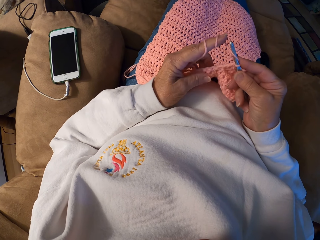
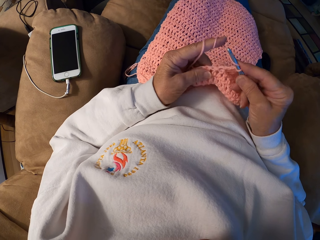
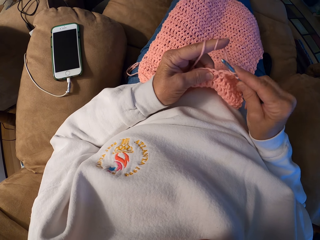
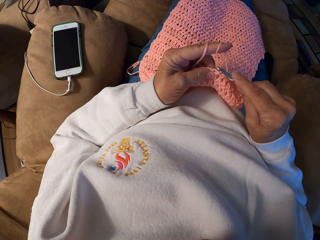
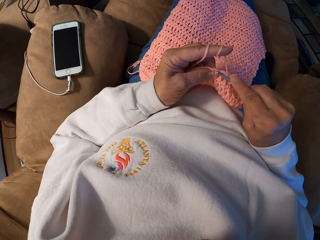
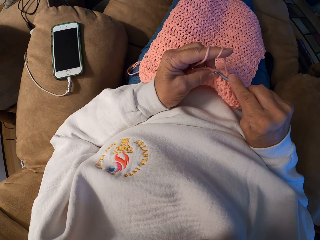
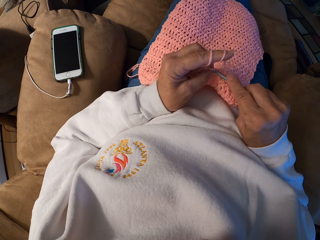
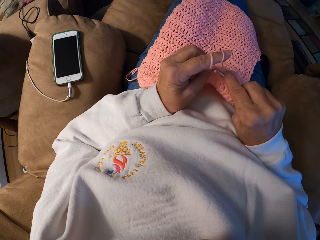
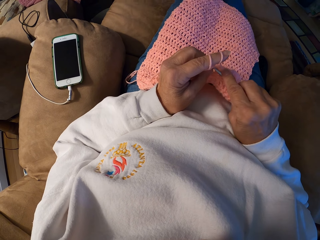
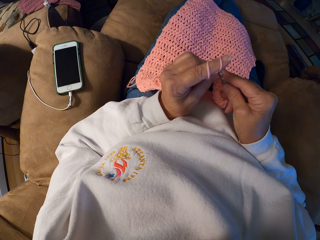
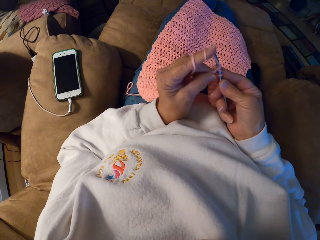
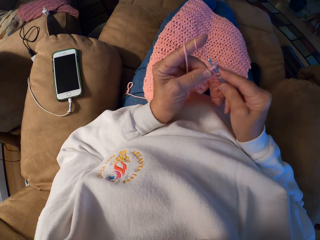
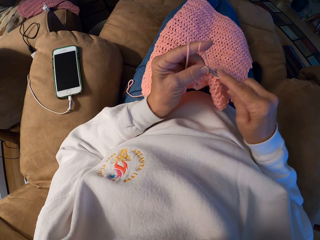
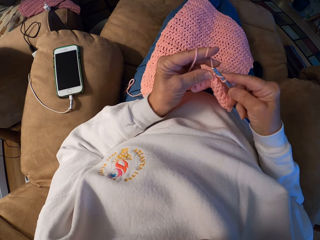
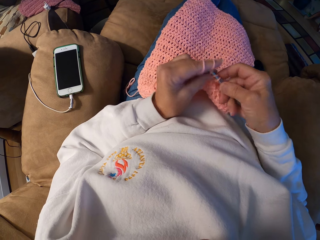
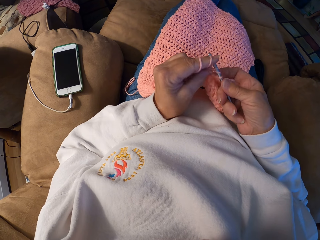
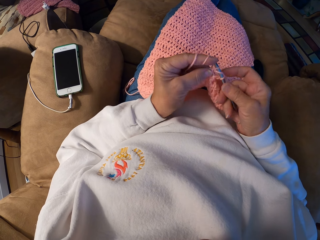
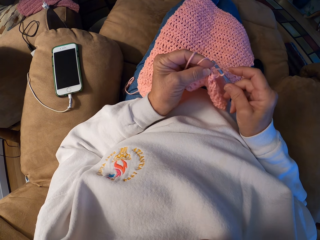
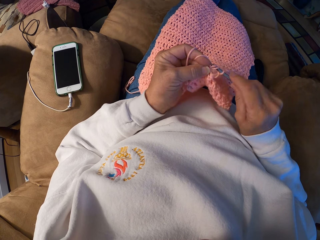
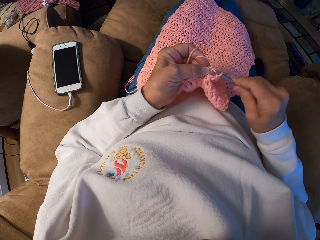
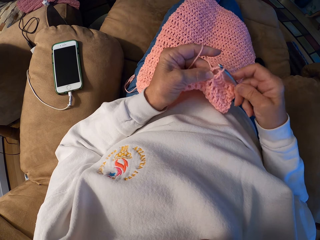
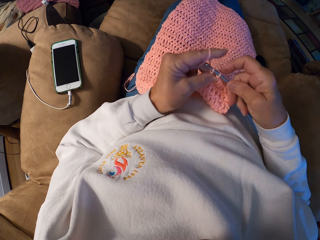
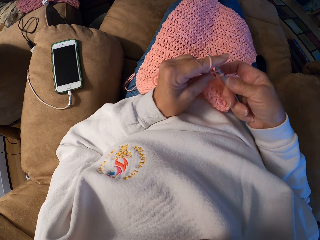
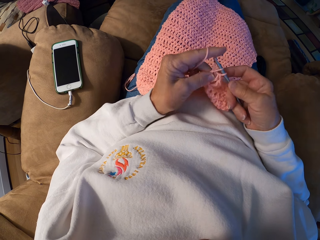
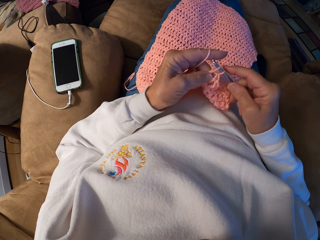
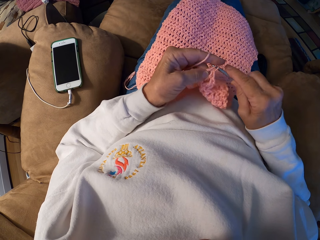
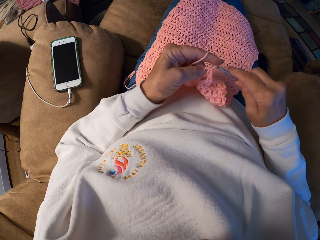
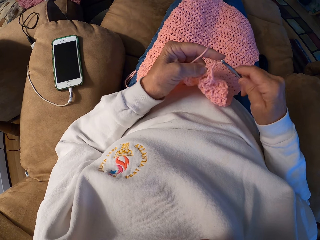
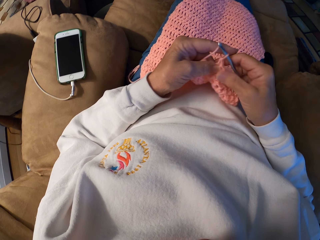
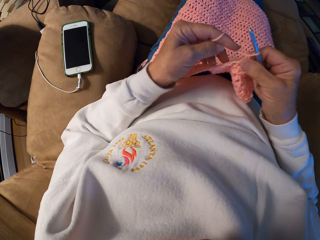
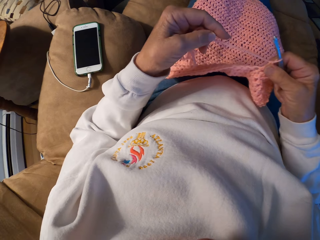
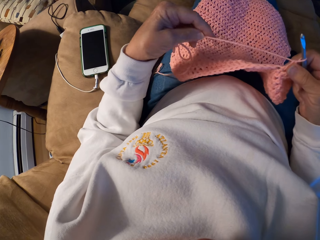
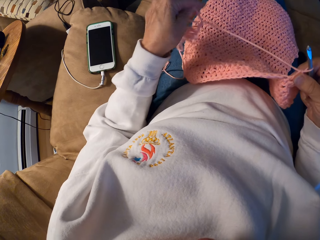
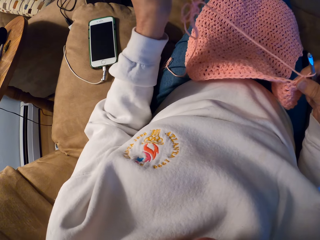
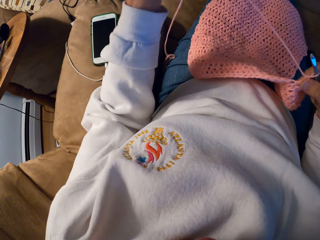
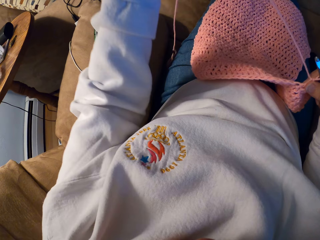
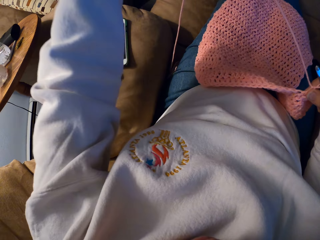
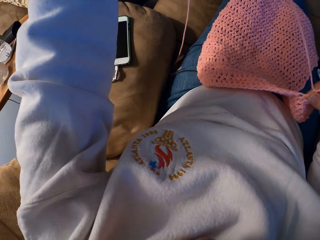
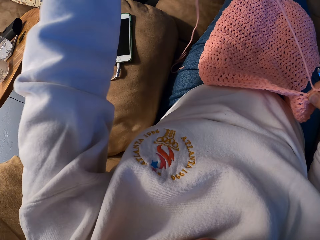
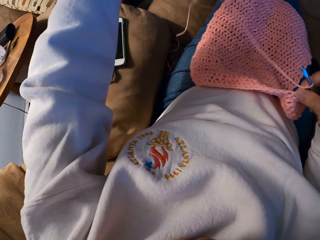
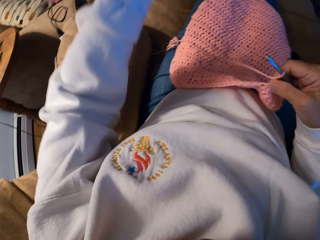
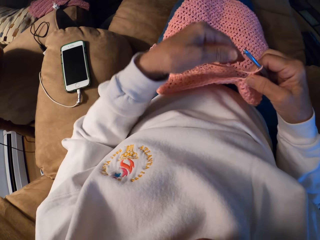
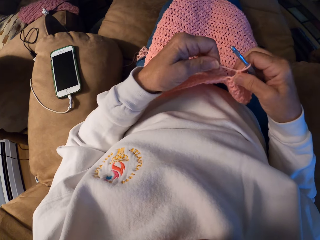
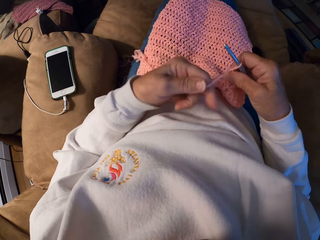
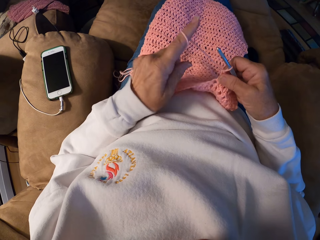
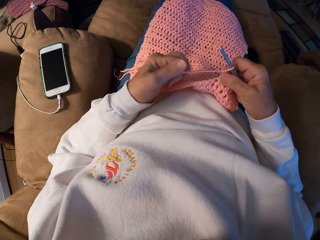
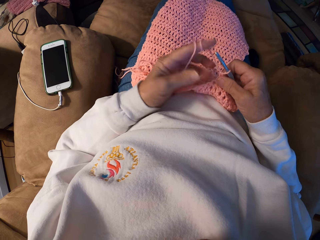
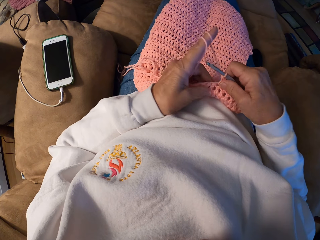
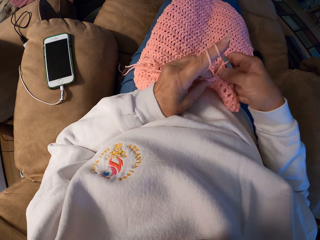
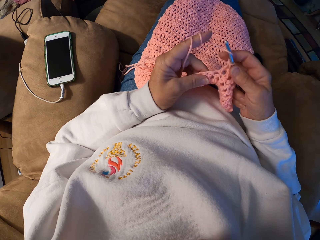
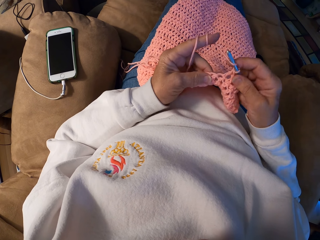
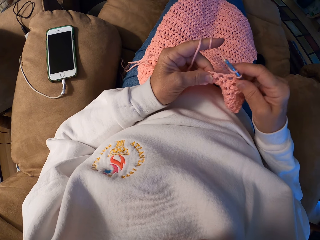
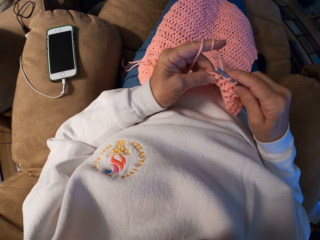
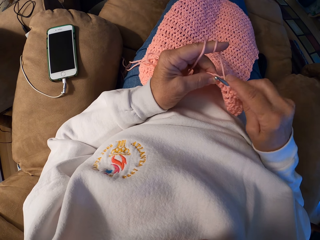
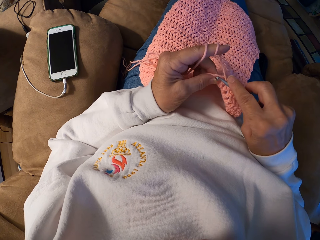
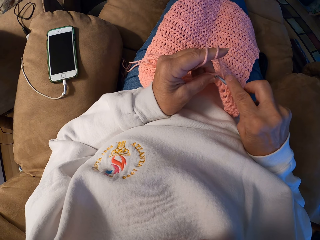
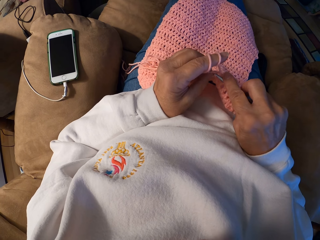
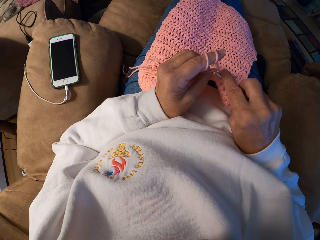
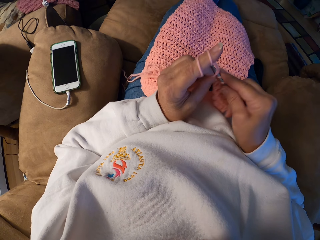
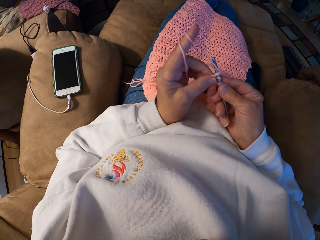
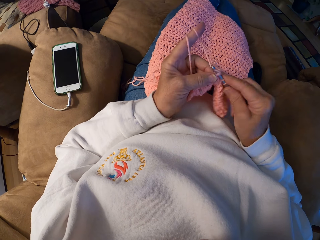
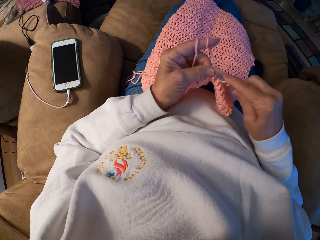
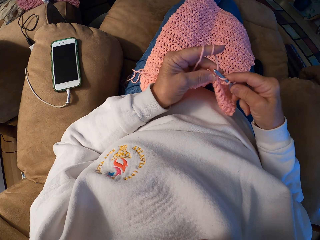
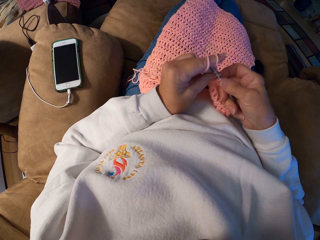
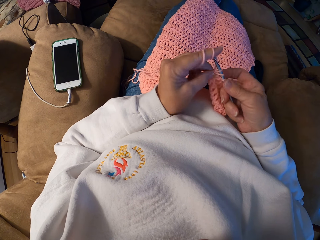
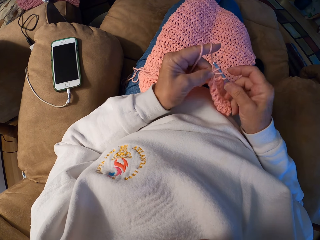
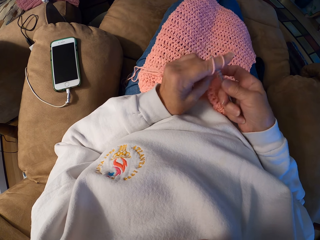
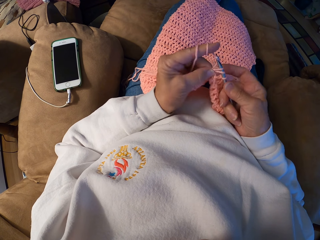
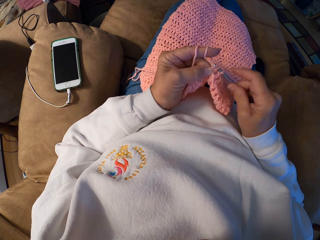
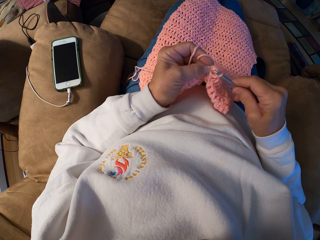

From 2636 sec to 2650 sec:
The camera wearer crochets a piece of cloth using the crochet hook with her hands. She adjusts the yarn with her left hand. She lifts the yarn. She adjusts the yarn with her left index finger. She ties the yarn on the finger. She crochets the piece of cloth using the crochet hook with her hands.

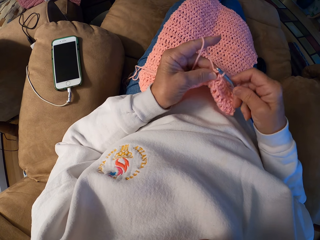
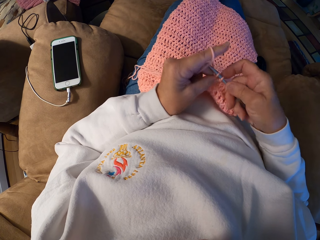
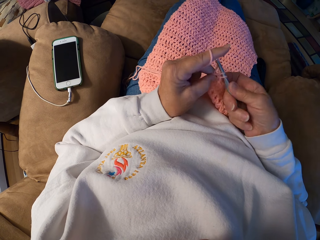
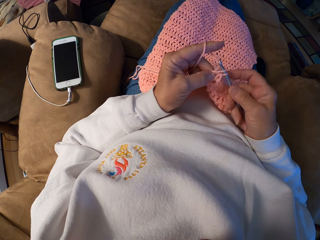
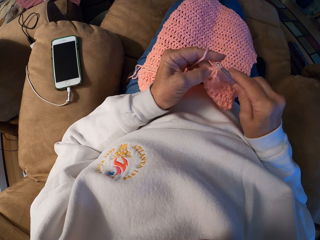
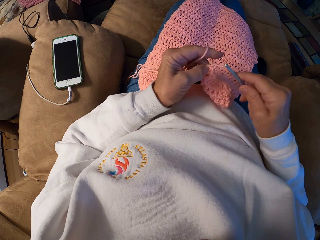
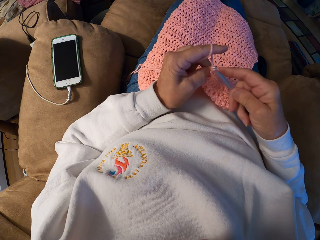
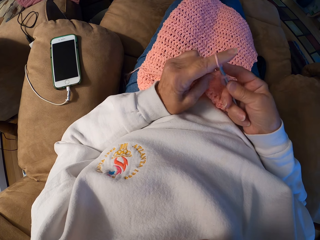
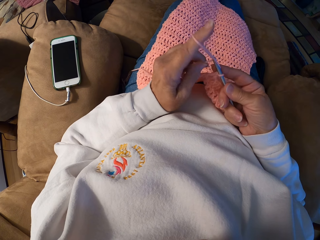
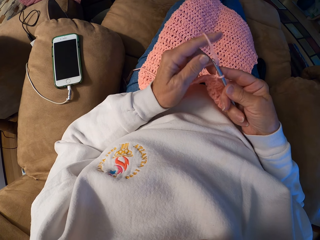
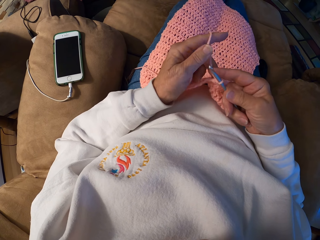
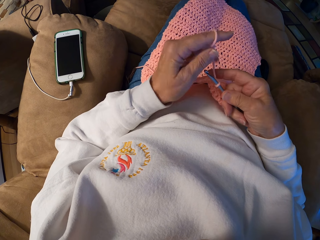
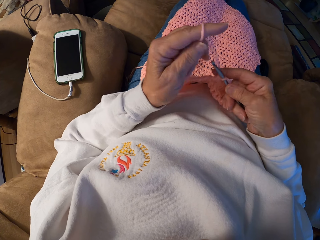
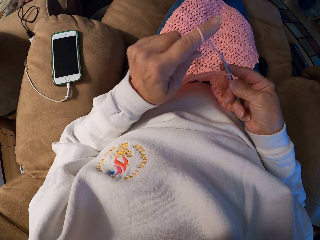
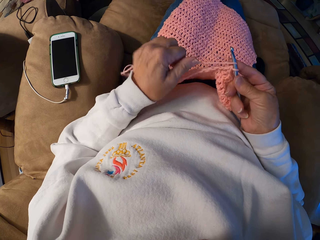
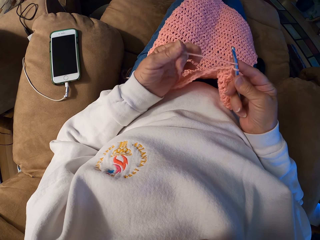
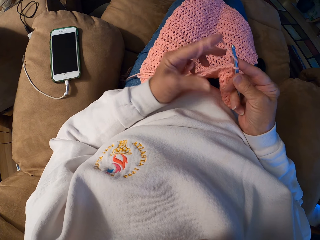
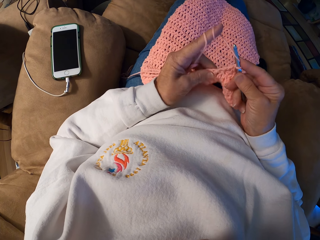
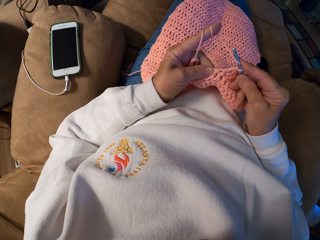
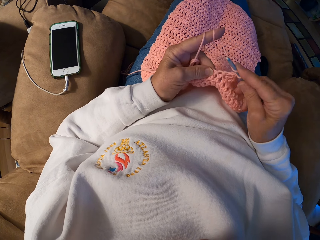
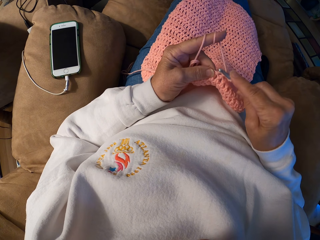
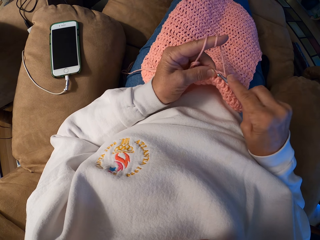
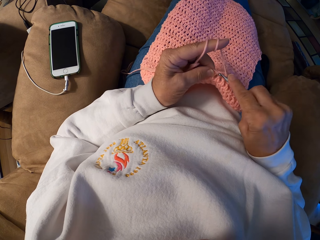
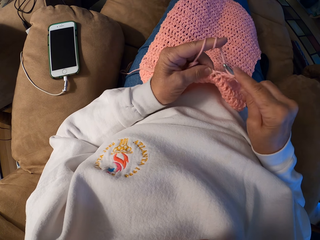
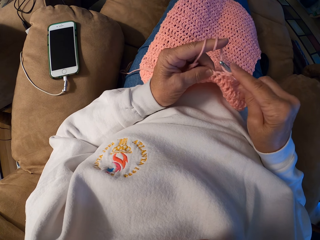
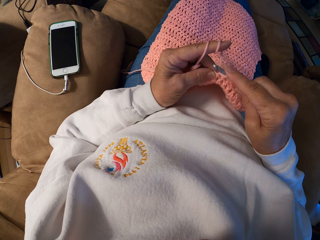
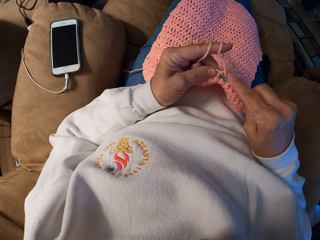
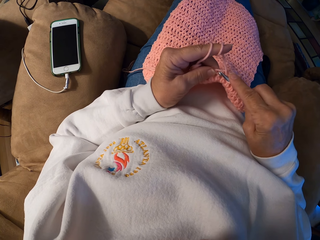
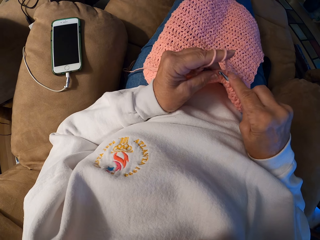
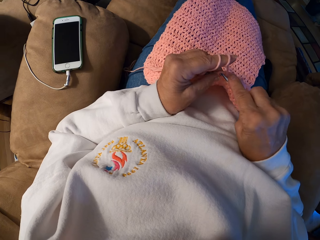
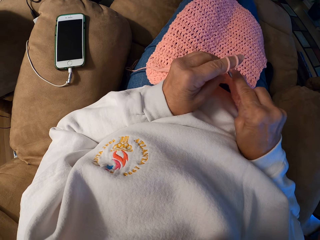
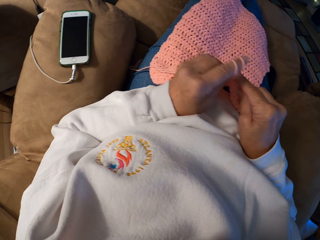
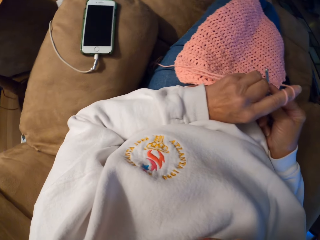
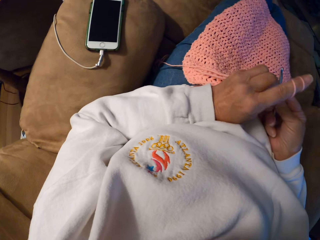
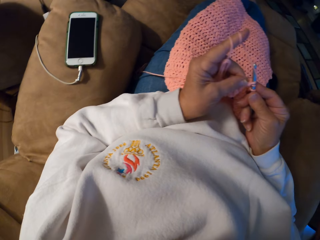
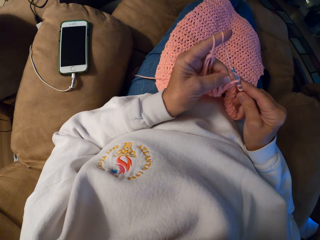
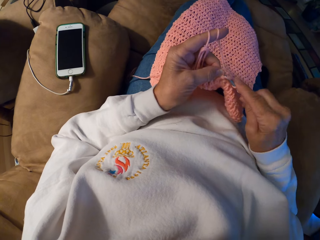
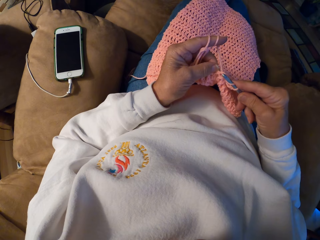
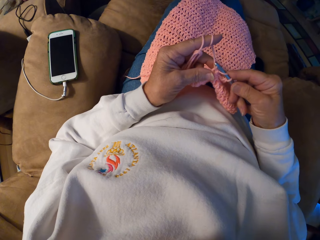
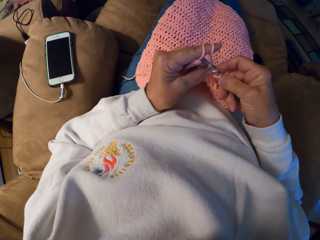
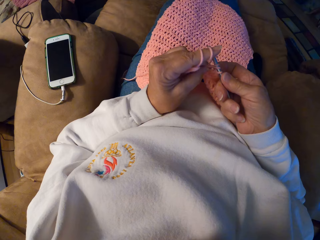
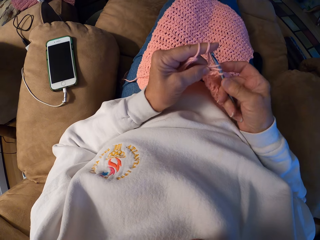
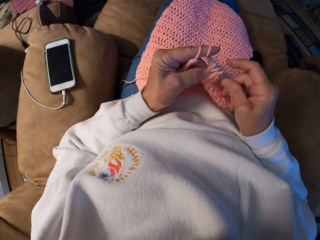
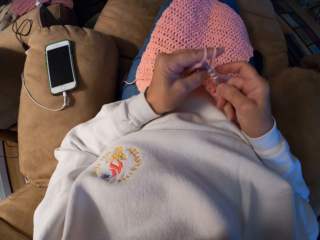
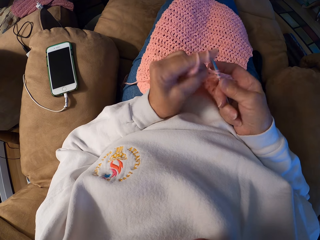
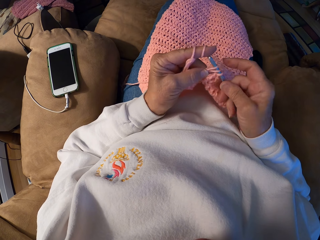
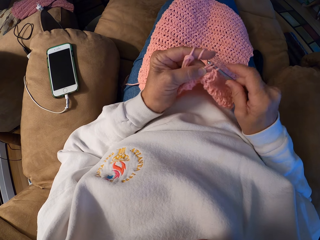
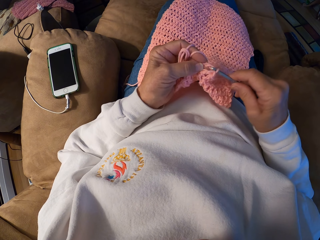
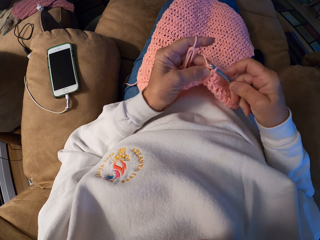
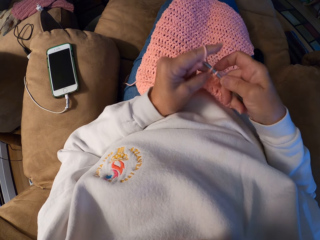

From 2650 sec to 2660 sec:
The camera wearer adjusts the yarn with her left index finger. She ties the yarn on the finger. She crochets a piece of cloth using the crochet hook with her hands.
